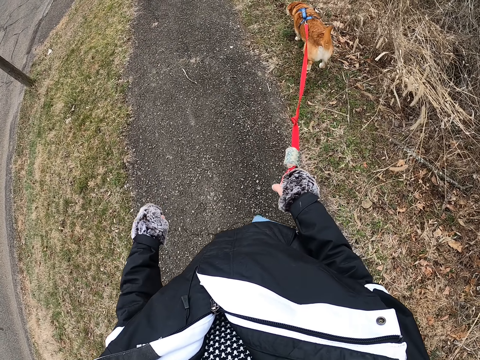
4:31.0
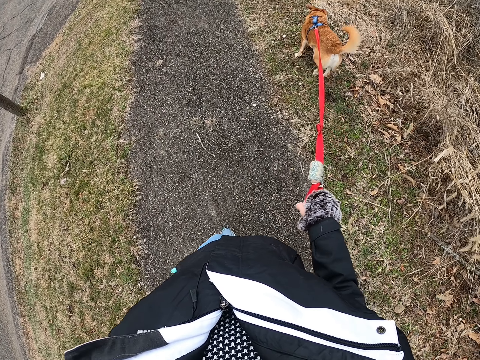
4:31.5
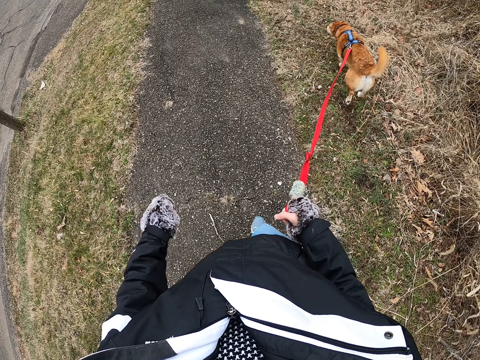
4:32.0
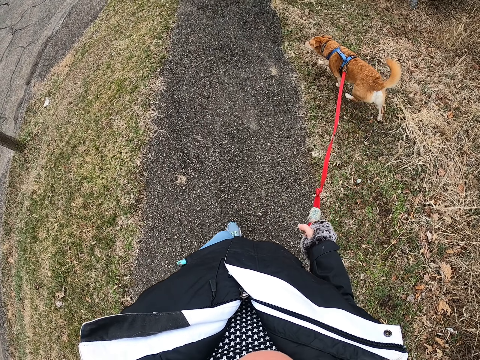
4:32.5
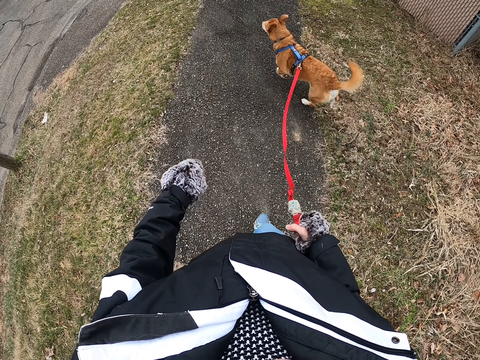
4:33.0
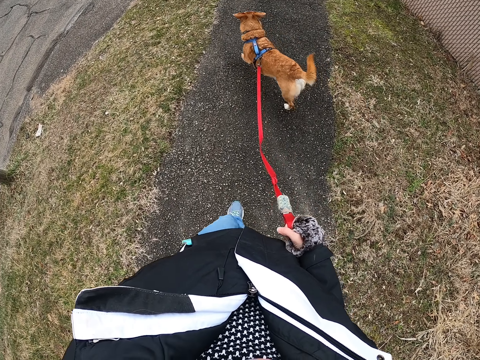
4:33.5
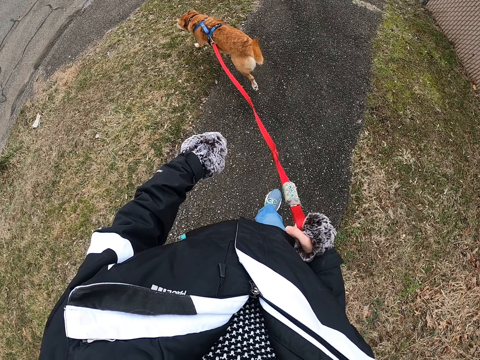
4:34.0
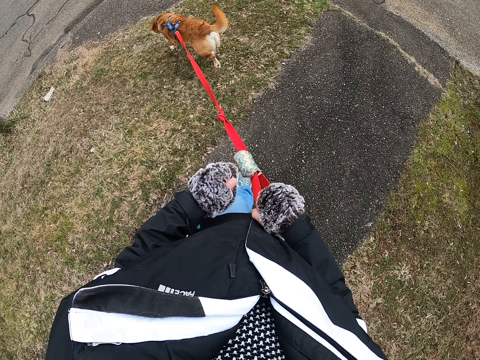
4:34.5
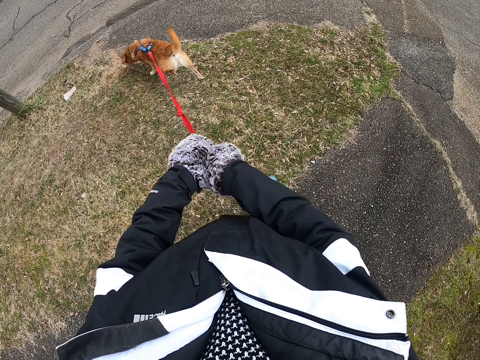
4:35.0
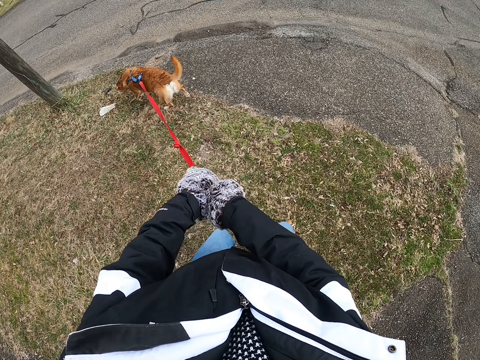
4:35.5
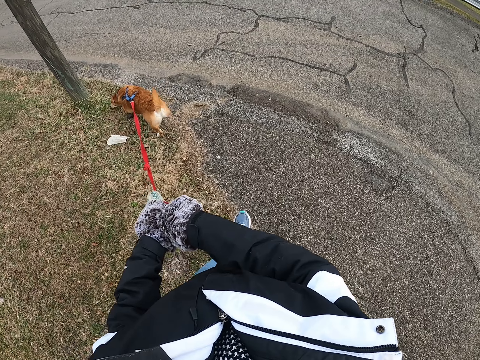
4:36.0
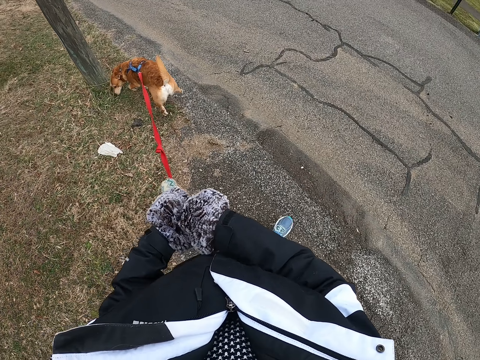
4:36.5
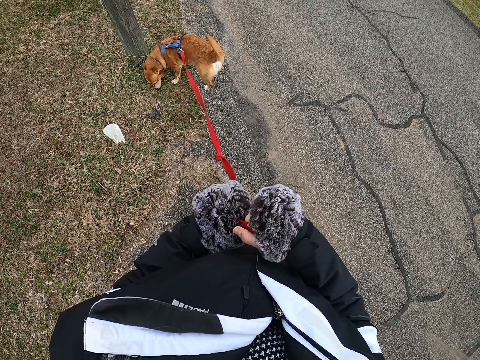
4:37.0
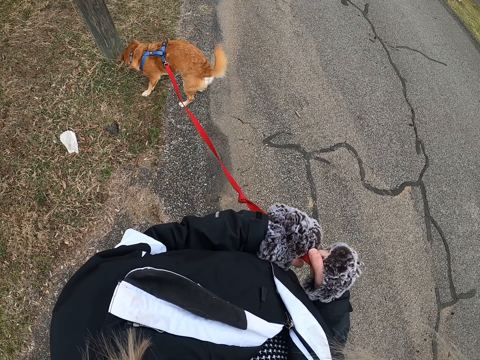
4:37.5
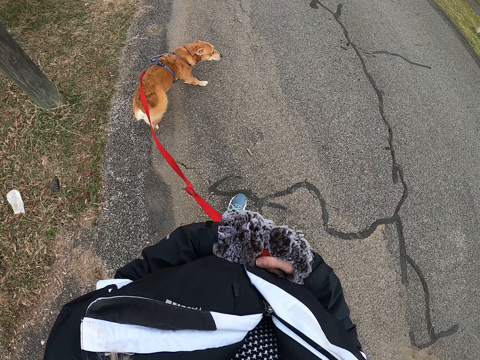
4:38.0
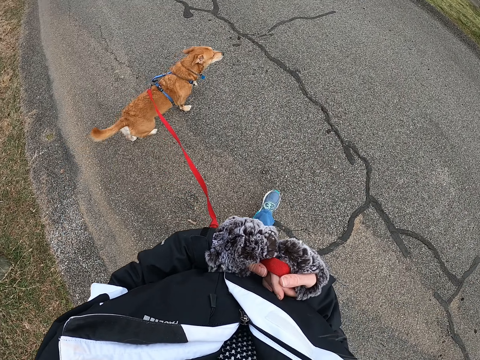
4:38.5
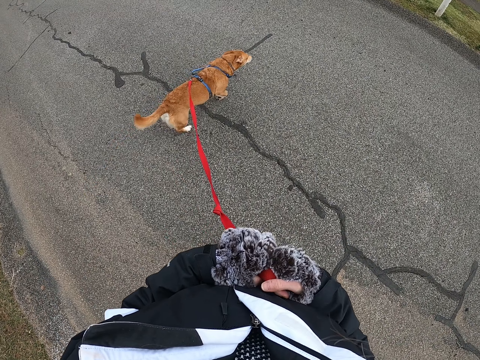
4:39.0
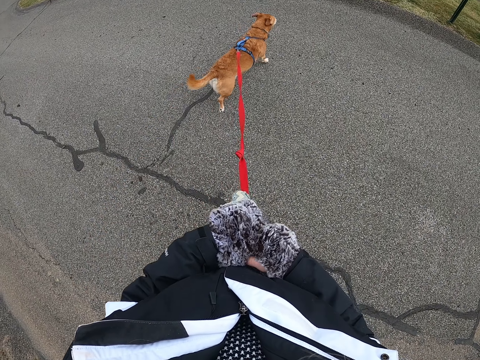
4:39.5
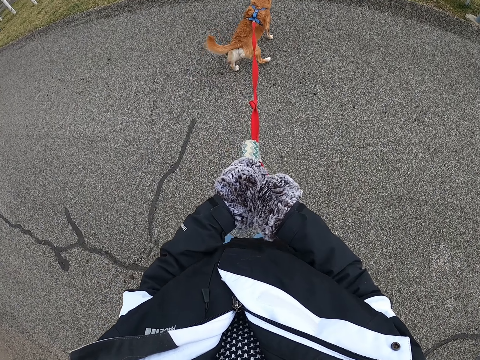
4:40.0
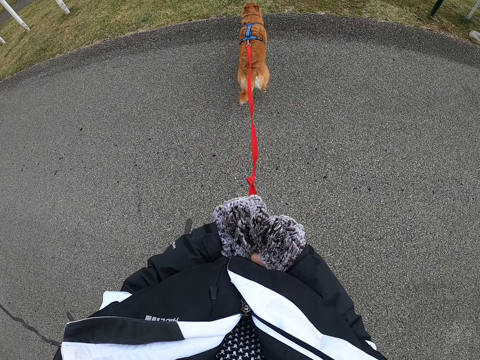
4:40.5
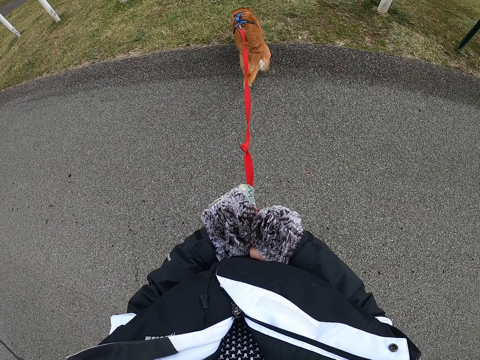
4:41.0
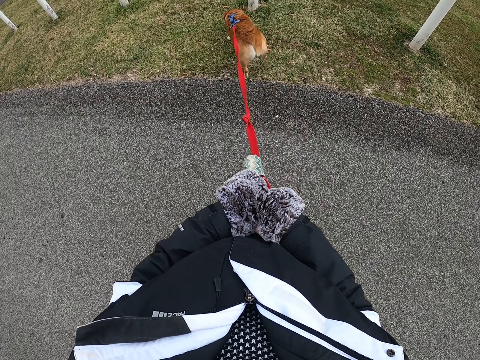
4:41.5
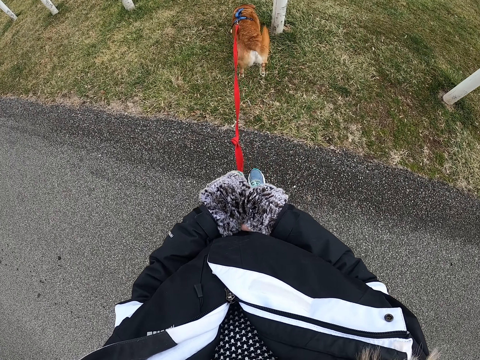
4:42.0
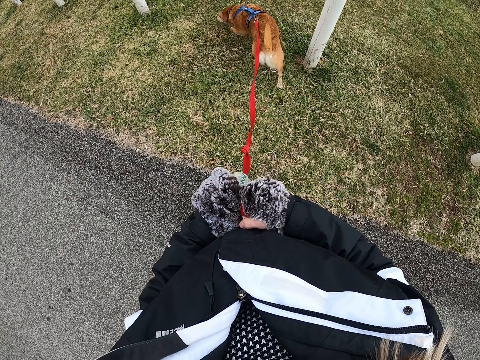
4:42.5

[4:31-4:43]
The camera wearer walks on the road with the dog. They pull the dog leash and hold the dog's leash with both hands.

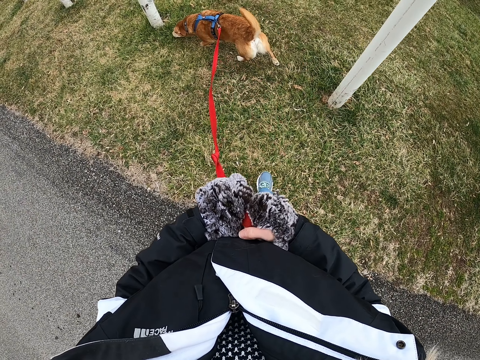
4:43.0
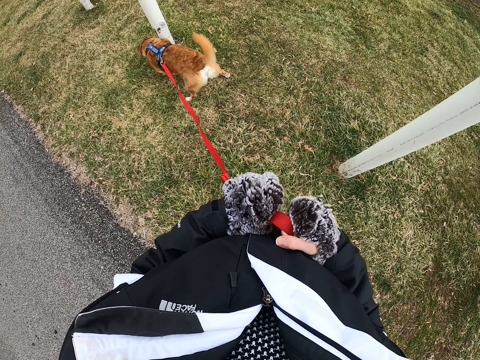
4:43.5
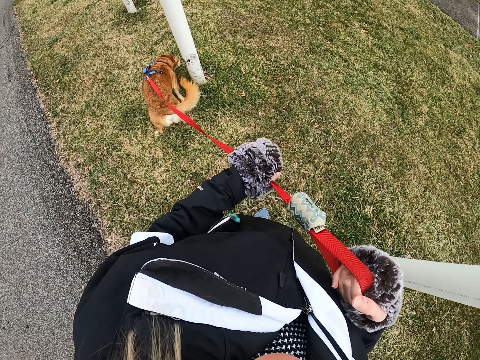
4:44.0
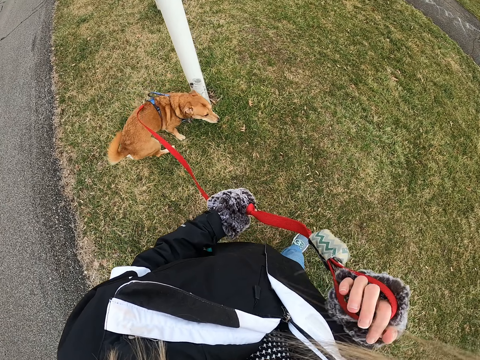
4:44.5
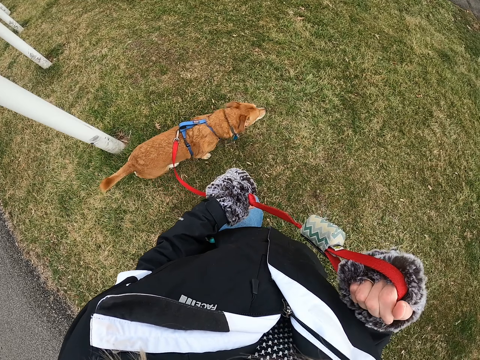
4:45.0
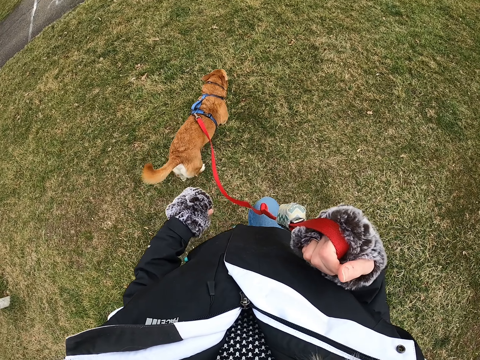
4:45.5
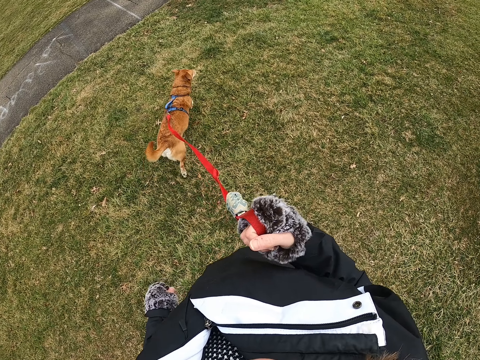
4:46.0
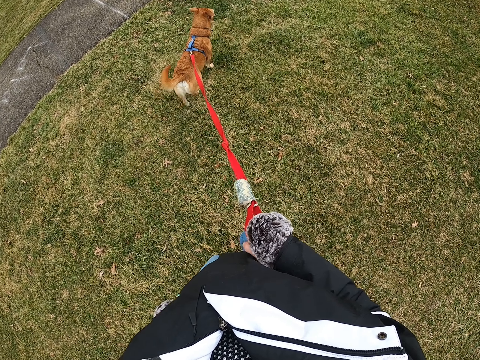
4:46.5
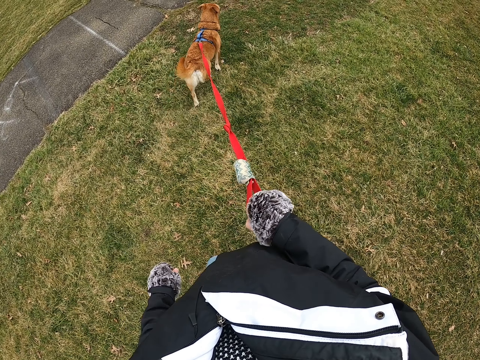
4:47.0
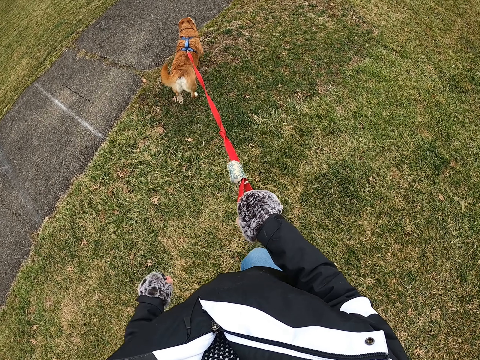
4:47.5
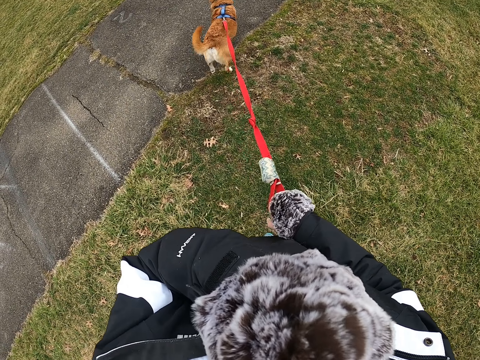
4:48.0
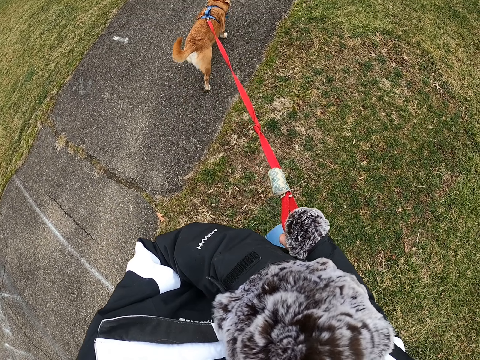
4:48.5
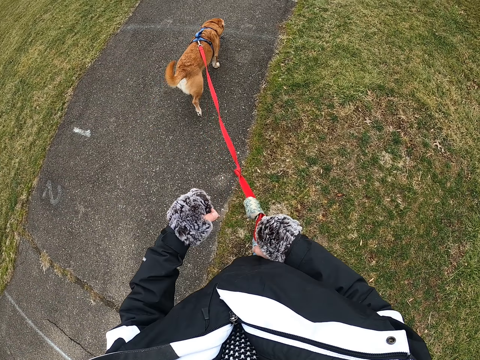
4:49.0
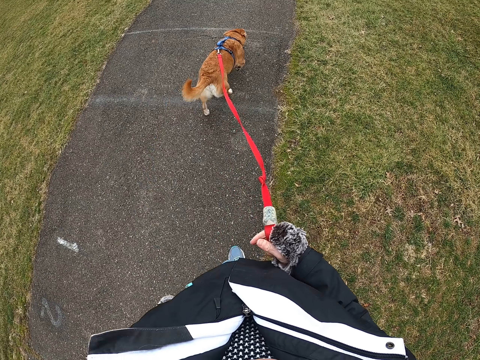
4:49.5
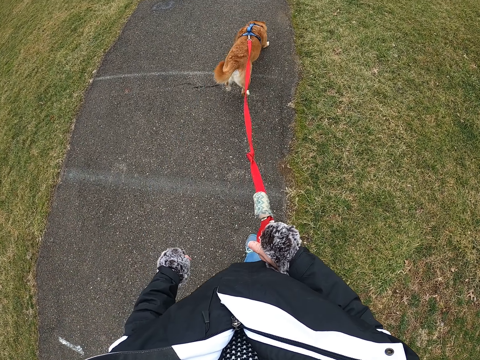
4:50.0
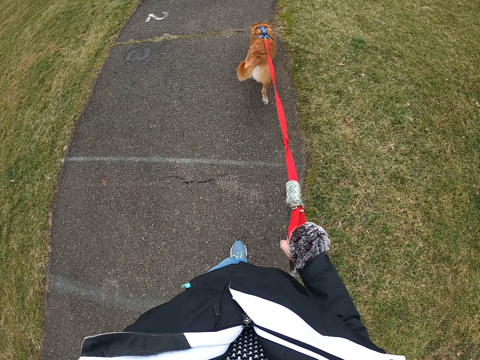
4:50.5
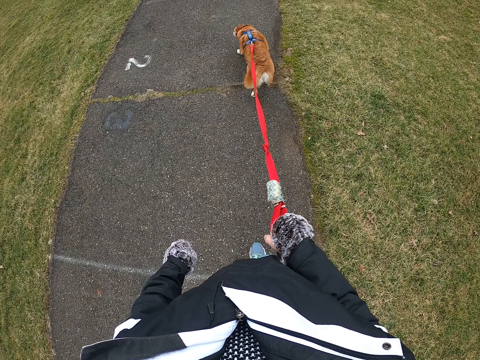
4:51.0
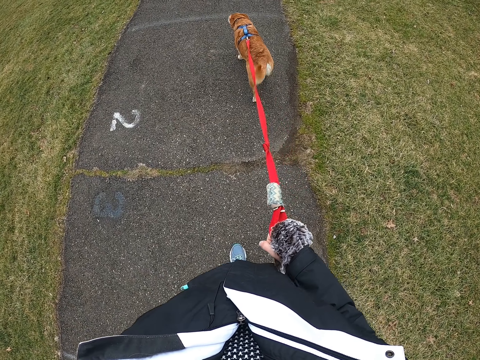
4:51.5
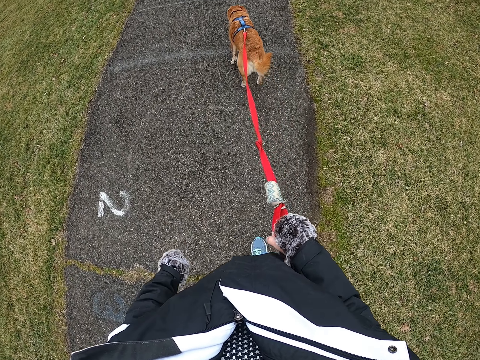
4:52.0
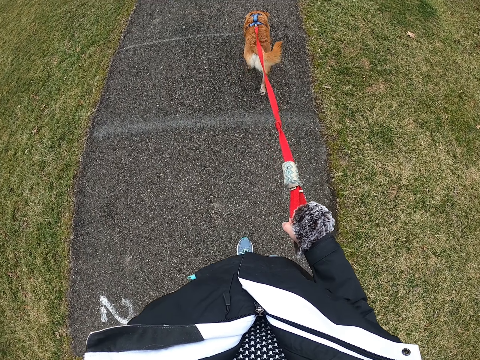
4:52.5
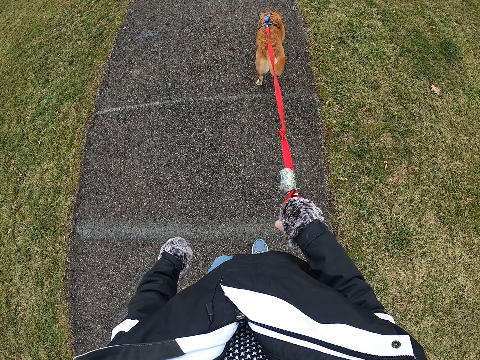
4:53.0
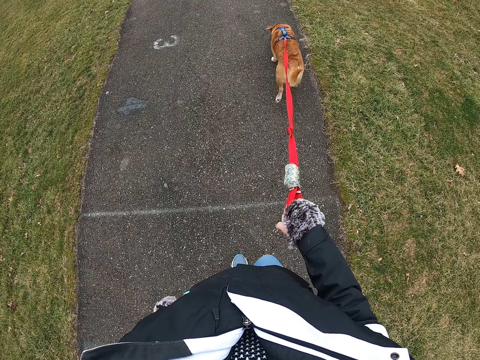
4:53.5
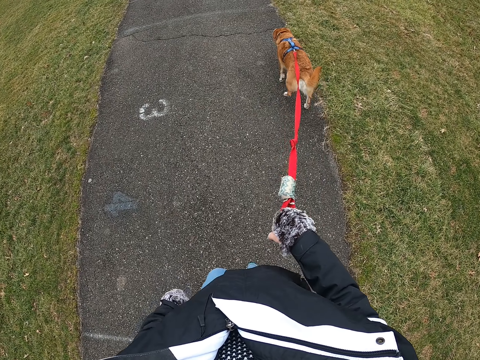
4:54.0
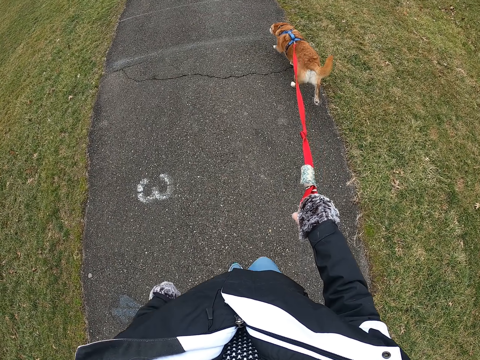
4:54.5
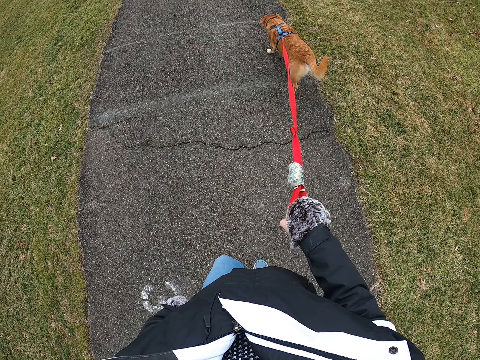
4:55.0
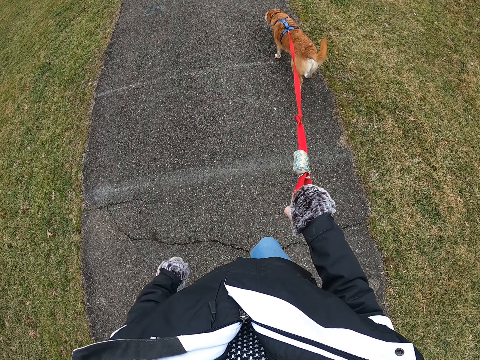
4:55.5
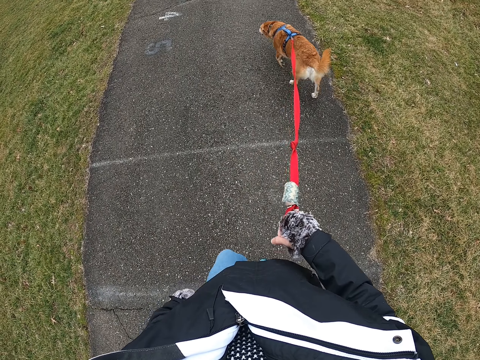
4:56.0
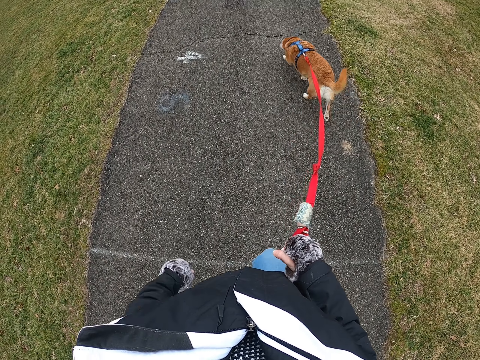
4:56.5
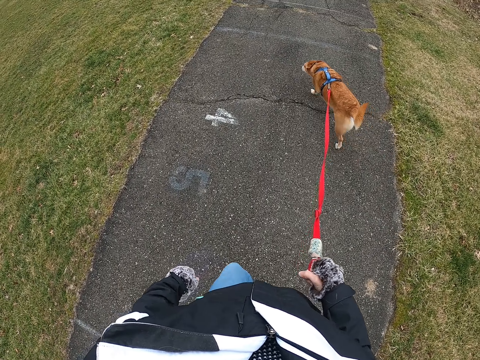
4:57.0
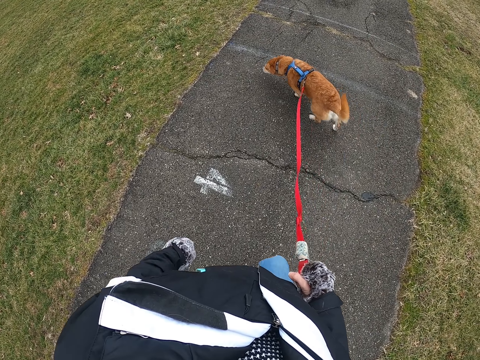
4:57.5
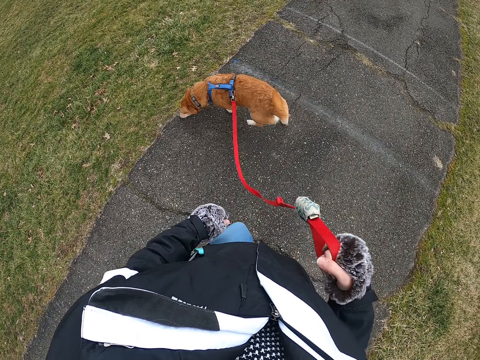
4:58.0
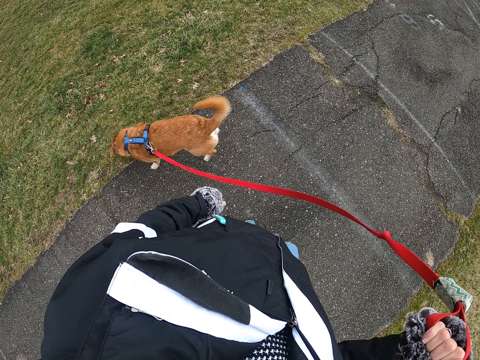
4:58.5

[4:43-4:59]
The camera wearer lifts up the leash and walks the dog. They touch their face with the left hand. They do something with the hand. They walk on the road with the dog.
